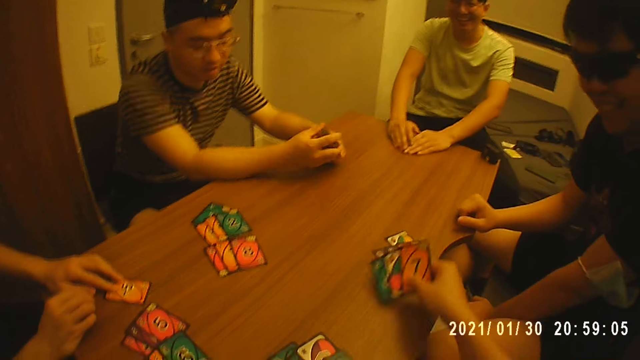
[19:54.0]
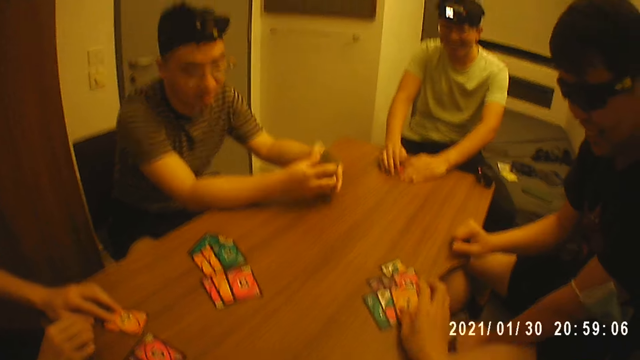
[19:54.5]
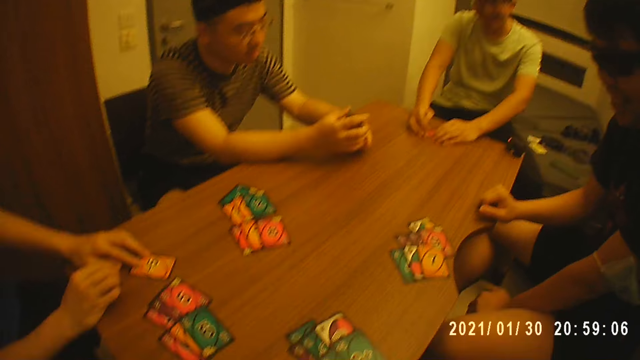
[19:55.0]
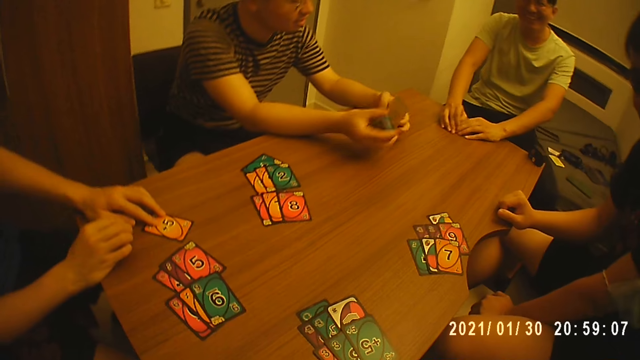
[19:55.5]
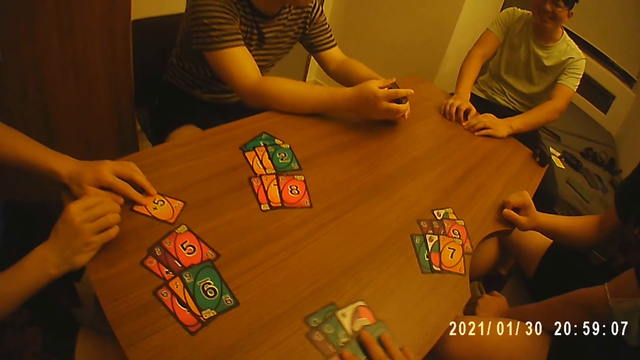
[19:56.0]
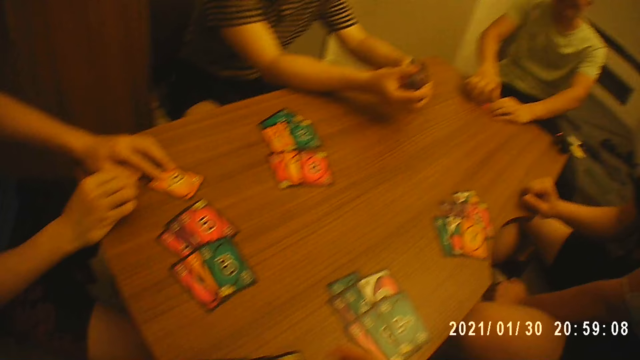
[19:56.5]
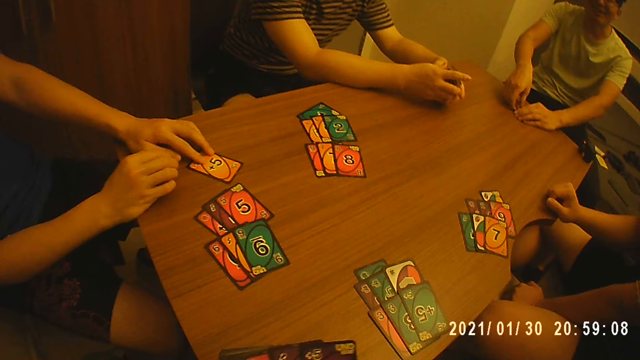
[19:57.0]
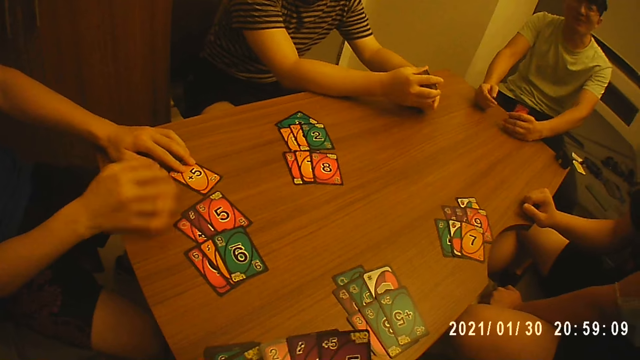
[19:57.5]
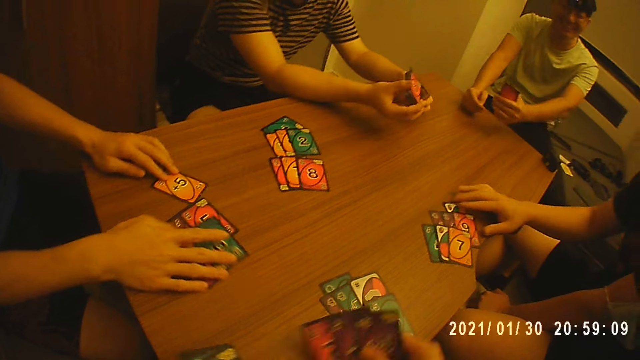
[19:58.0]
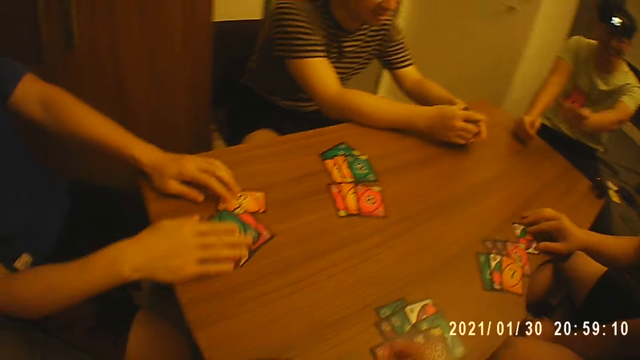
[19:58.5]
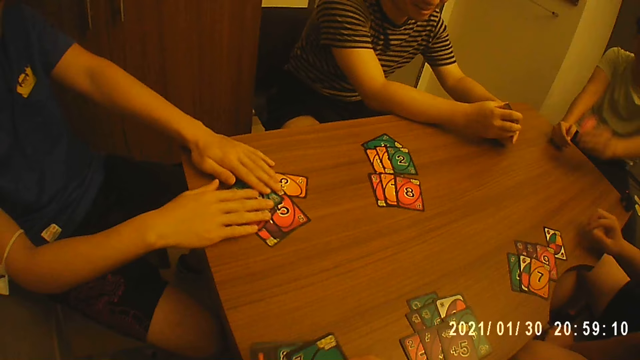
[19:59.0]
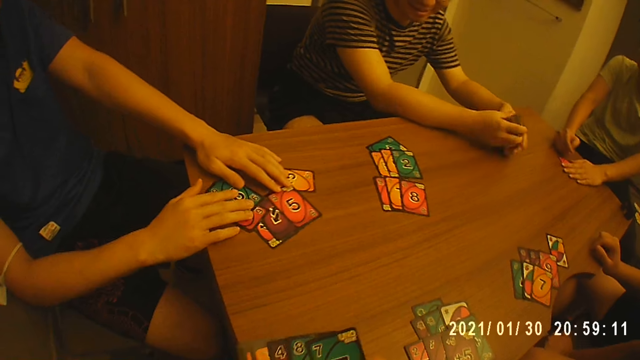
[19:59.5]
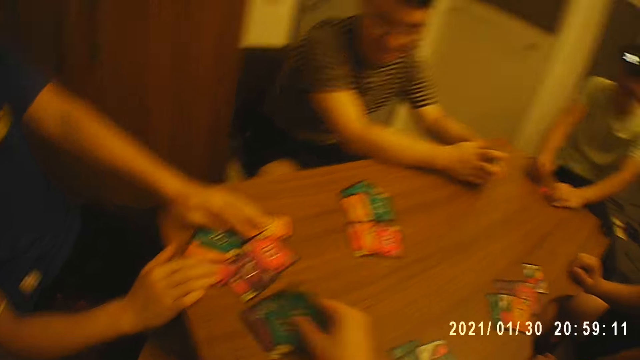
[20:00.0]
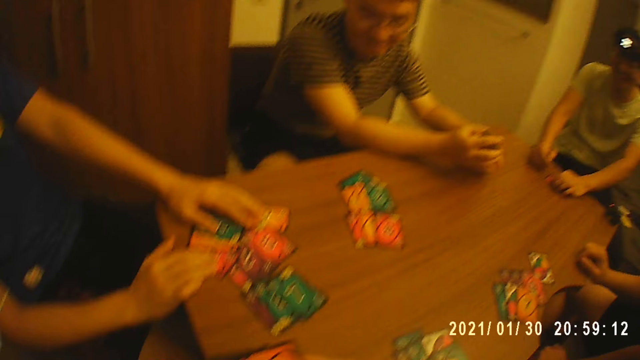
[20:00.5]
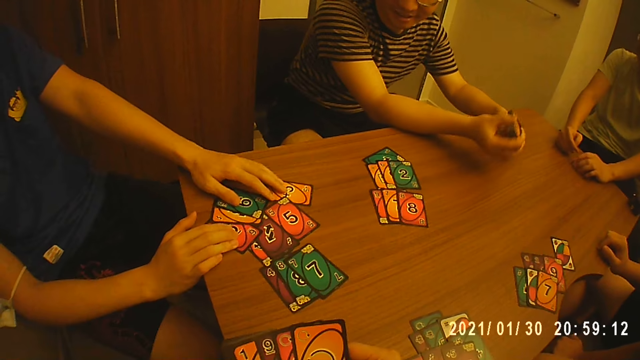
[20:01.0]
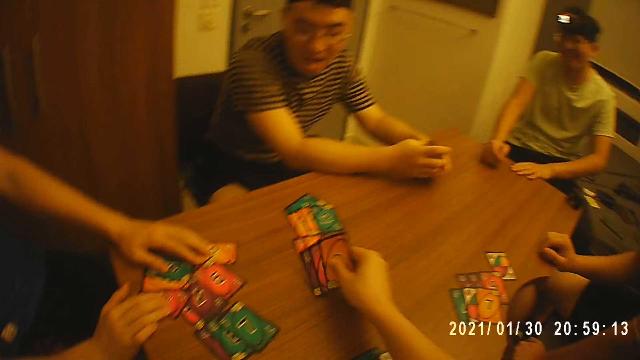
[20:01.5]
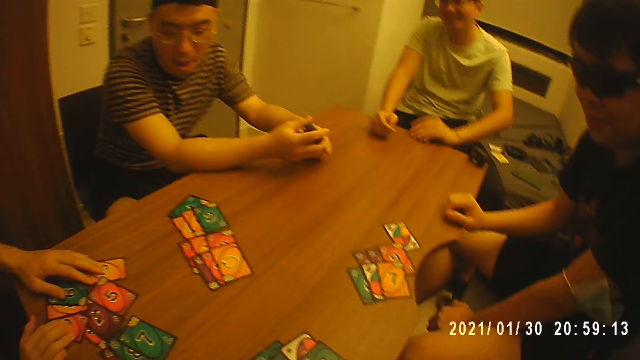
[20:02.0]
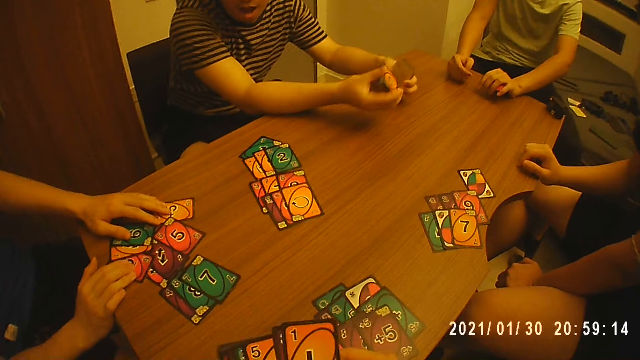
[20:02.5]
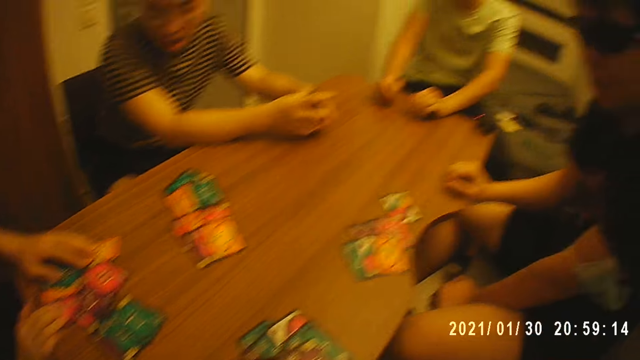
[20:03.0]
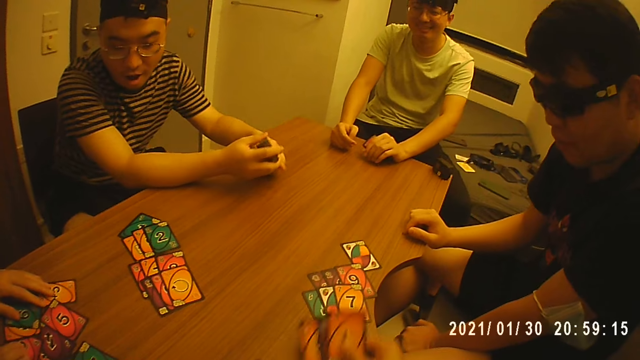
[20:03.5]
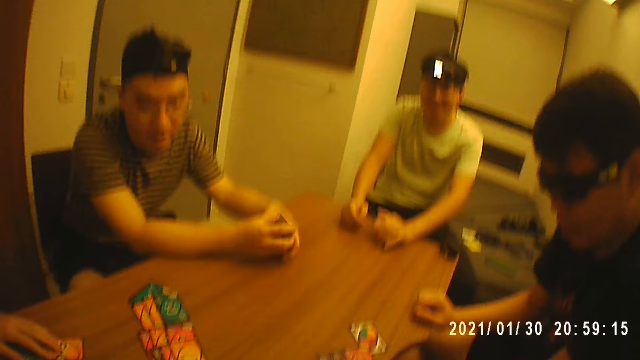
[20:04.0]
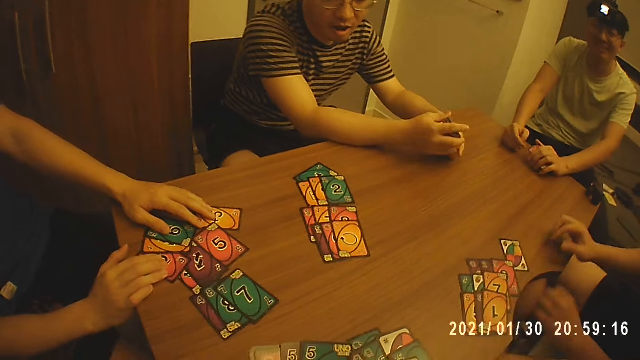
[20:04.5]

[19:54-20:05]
The camera wearer drops cards in his right hand on the table. He moves the cards on the table with his right hand. He holds the cards with both hands. A man picks the card from the table with his hands. He holds the card with his left hand. Another man moves the cards on the table with his right hand. The first man raises his left hand. A third man moves a card on the table with his right hand. The first man places his left hand on the table. The second man moves the cards on the table with both hands. The camera wearer holds the cards with his left hand. He drops cards in his right hand on the table. He holds the cards with both hands. He drops cards in his right hand on the table. He holds the cards with both hands. He drops cards in his right hand on the table.

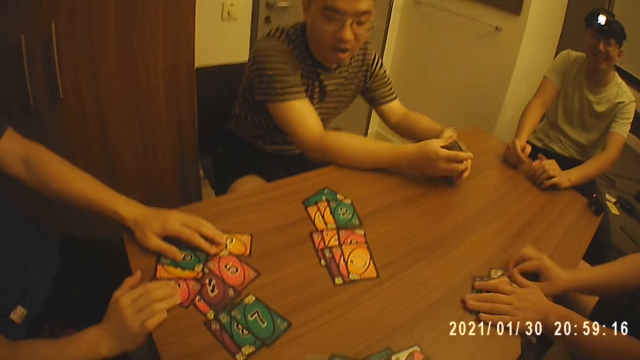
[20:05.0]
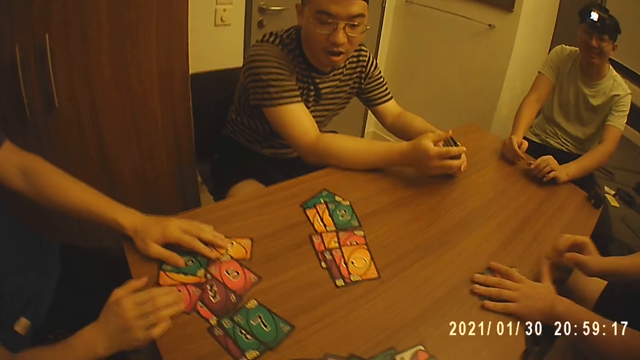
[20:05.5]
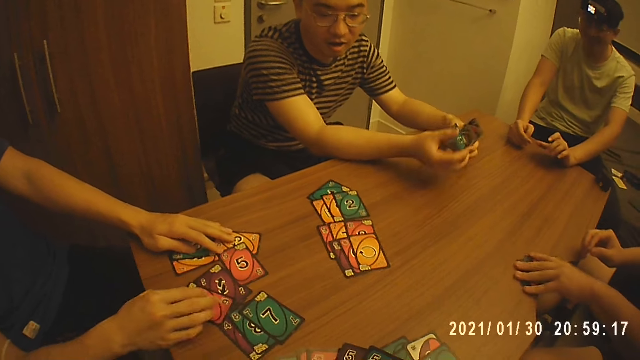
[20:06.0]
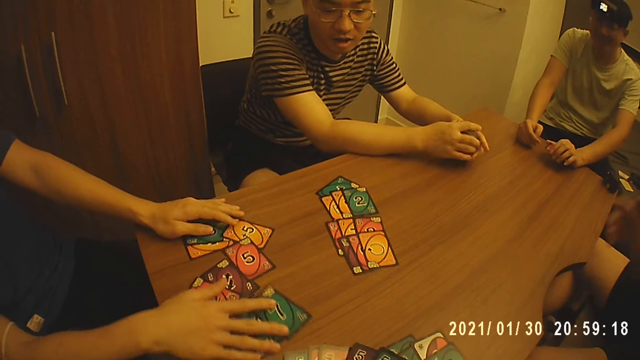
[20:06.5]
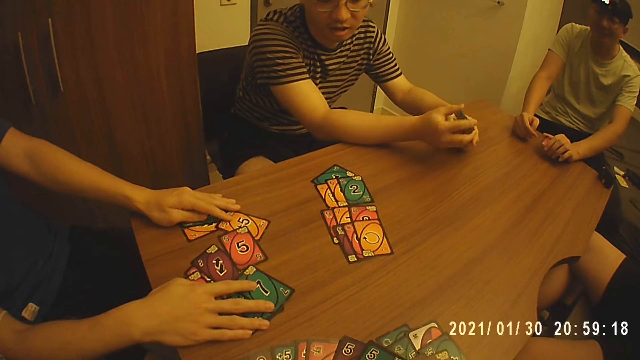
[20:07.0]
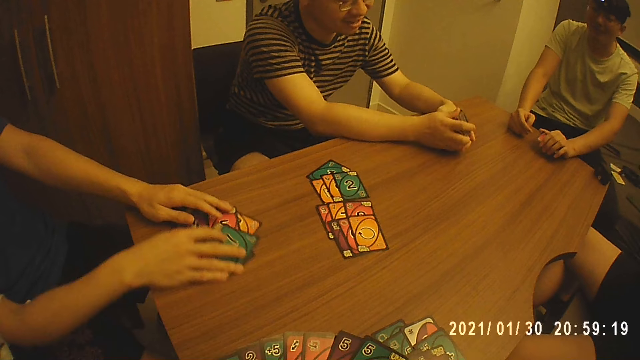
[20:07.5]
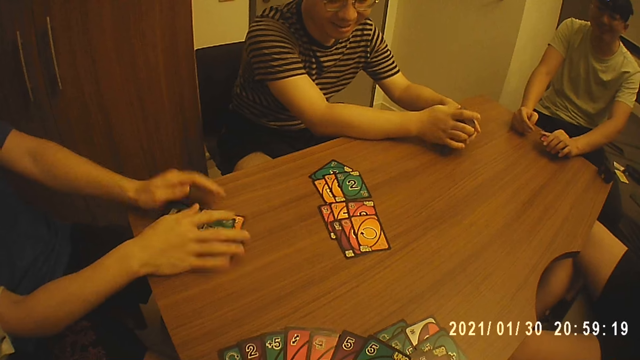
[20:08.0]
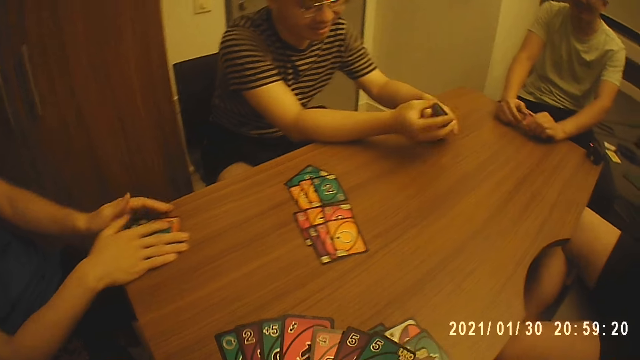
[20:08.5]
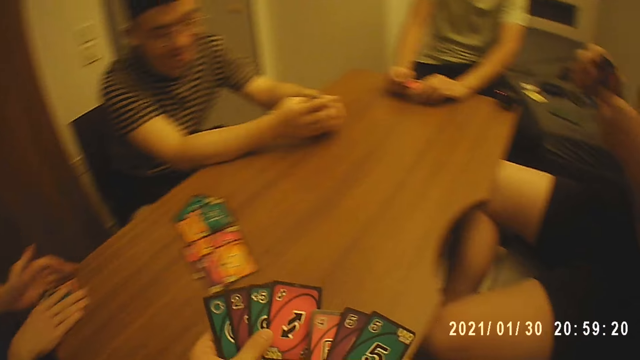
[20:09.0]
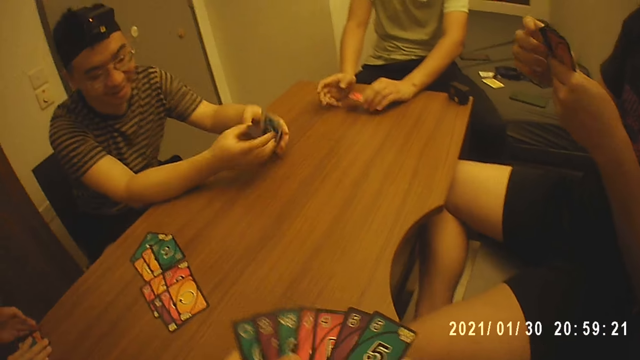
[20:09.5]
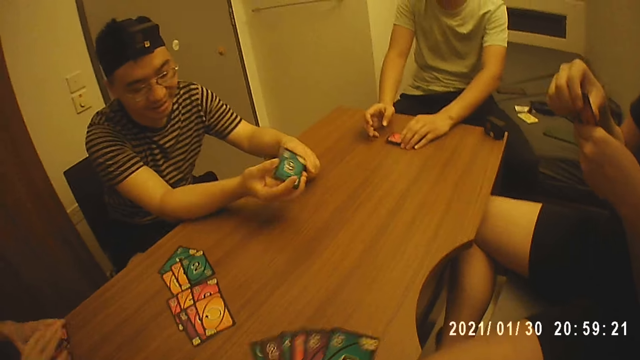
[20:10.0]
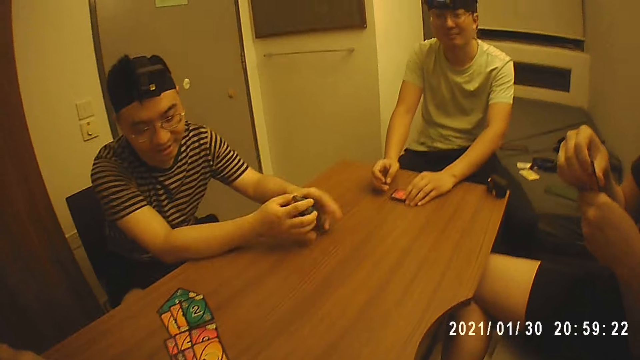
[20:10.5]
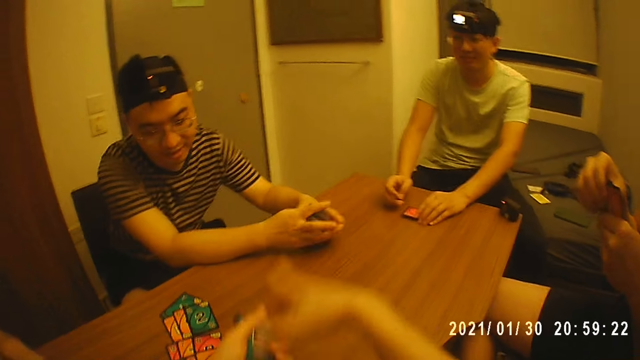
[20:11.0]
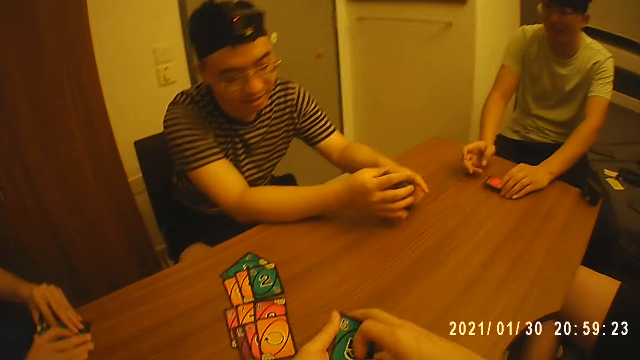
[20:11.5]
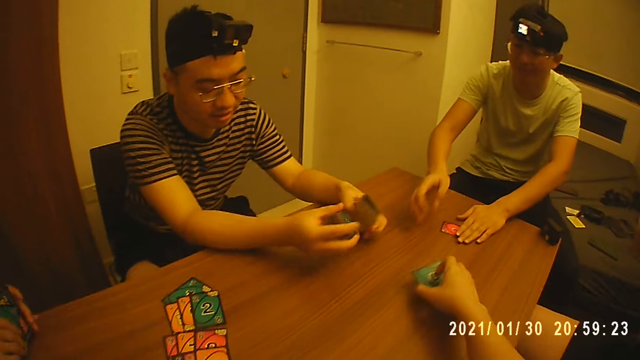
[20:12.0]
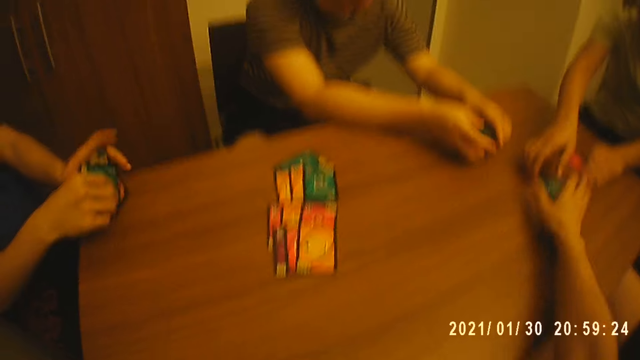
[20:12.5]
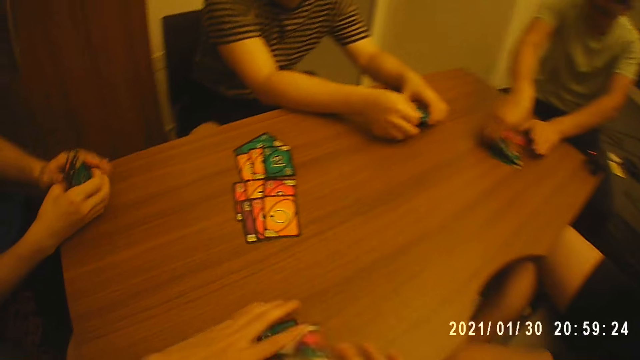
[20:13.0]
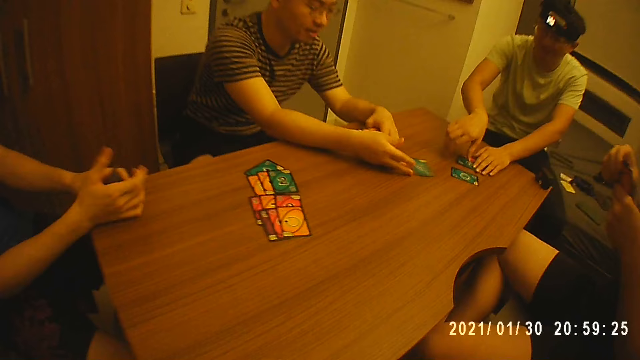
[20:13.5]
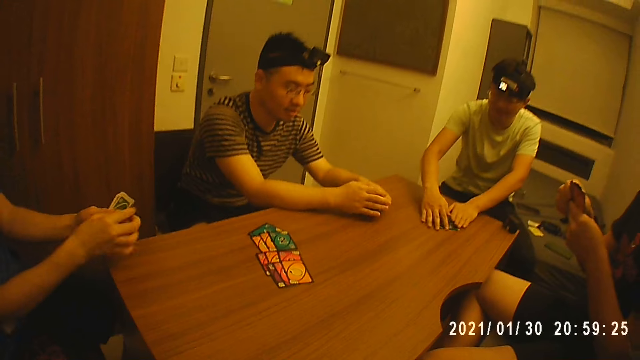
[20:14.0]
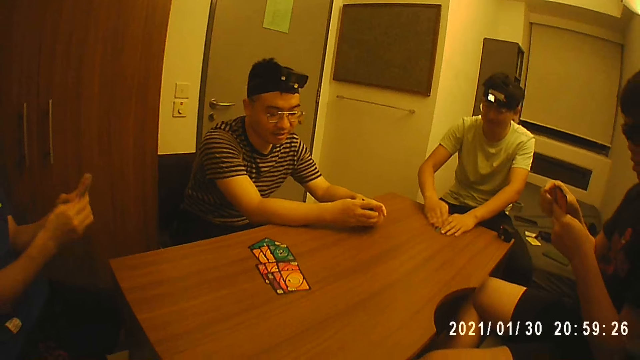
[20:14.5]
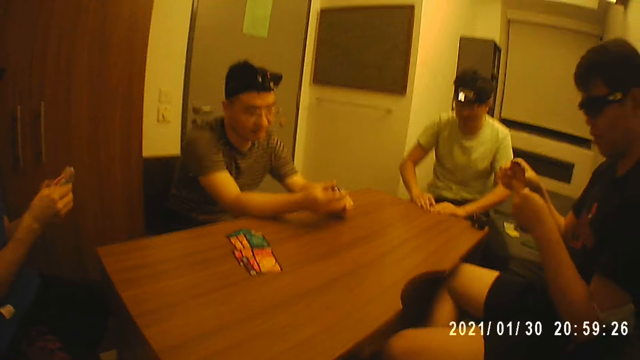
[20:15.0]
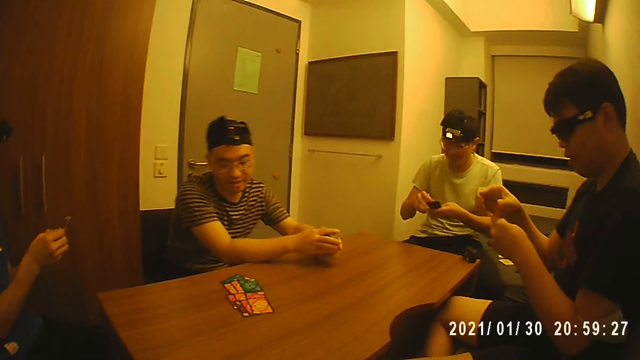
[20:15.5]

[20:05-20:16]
The camera wearer holds the cards with both hands. A man moves the cards on the table with both hands. He picks the cards from the table with his left hand. Another man shuffles the cards. A third man puts the cards together. The camera wearer holds the cards together with his left hand. He picks the cards from his left hand with his right hand. He drops the cards in his right hand on the table. A fourth man picks a card from the table. The first man moves the cards on the table with his right hand. A fifth man drops a card in his right hand on the table. The second man throws a card towards the fourth man. The fourth man moves the cards on the table with his right hand. He picks the cards from the table with both hands.
